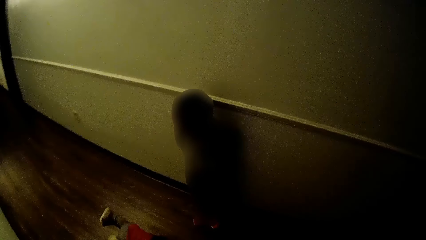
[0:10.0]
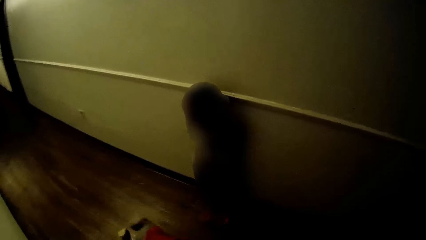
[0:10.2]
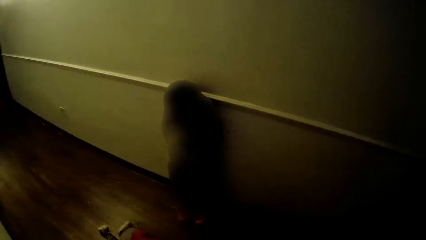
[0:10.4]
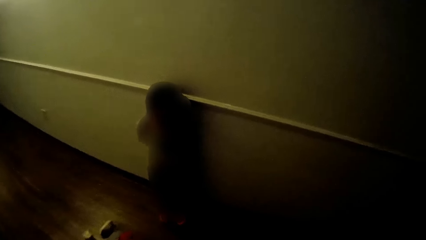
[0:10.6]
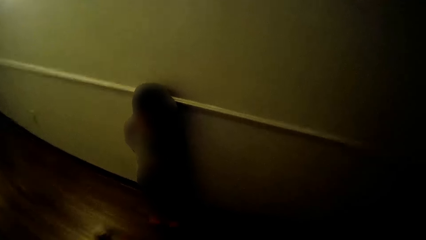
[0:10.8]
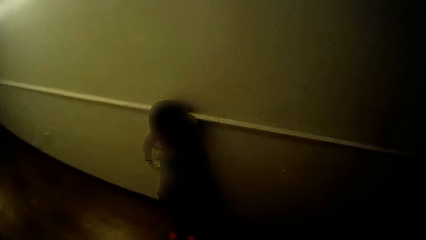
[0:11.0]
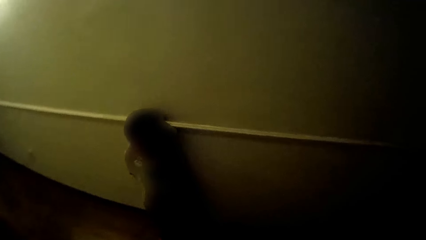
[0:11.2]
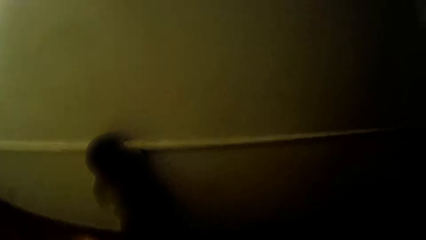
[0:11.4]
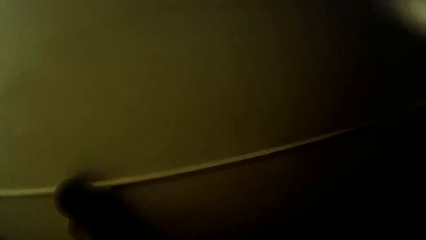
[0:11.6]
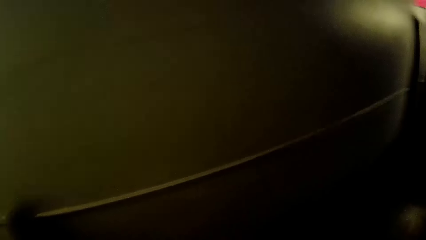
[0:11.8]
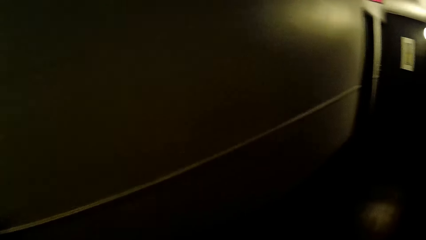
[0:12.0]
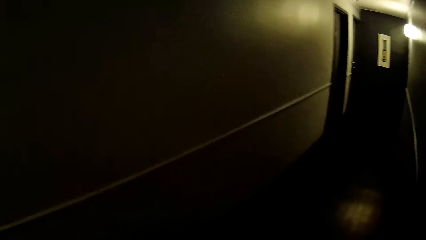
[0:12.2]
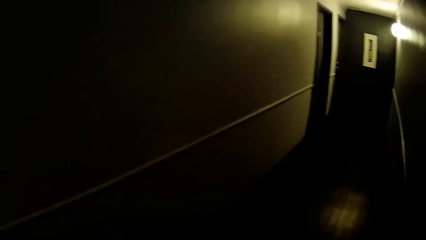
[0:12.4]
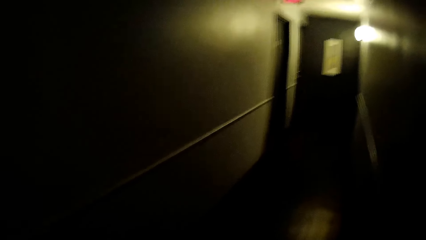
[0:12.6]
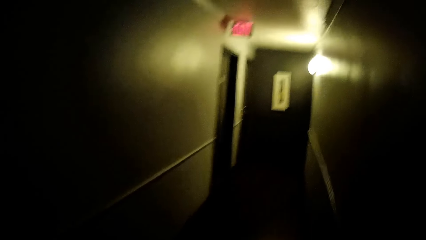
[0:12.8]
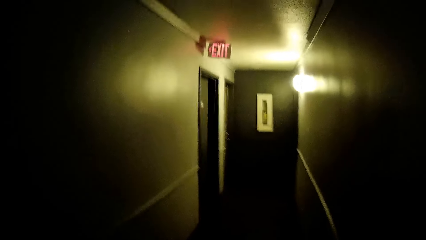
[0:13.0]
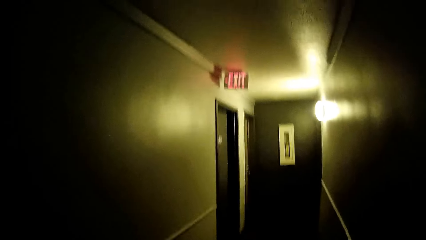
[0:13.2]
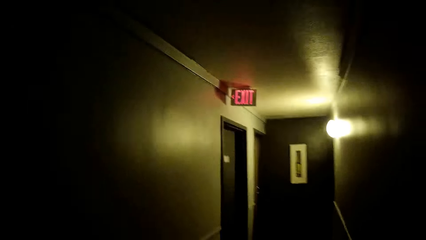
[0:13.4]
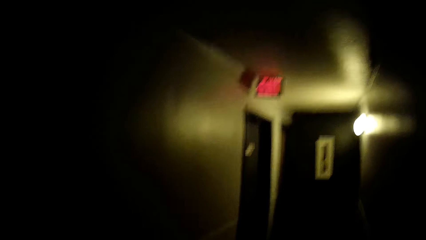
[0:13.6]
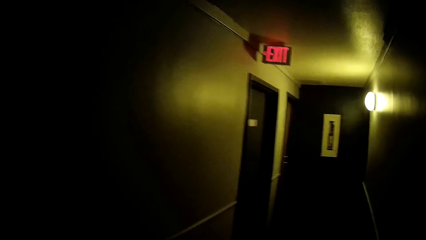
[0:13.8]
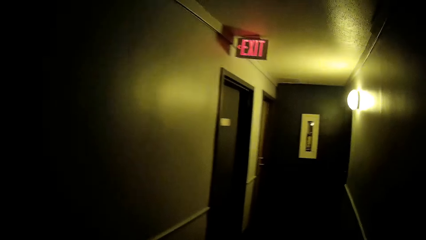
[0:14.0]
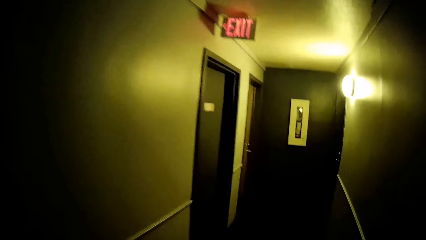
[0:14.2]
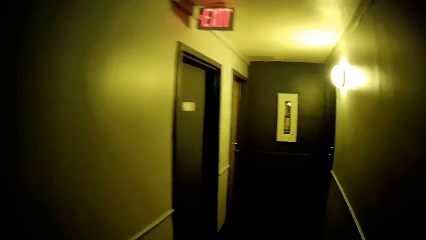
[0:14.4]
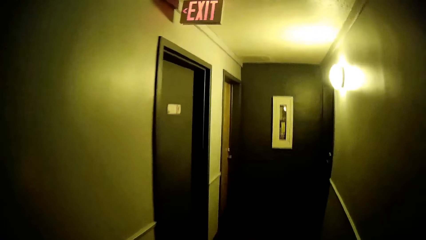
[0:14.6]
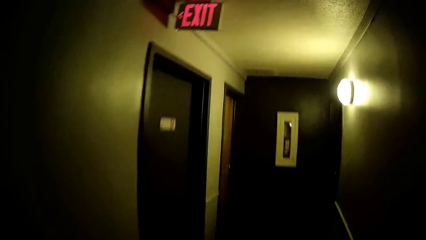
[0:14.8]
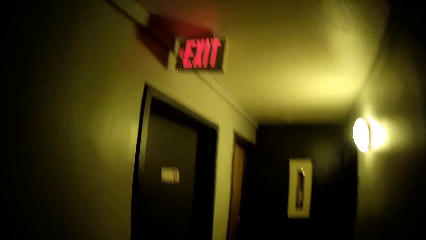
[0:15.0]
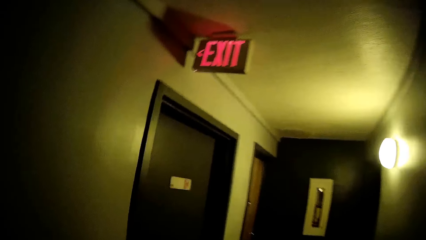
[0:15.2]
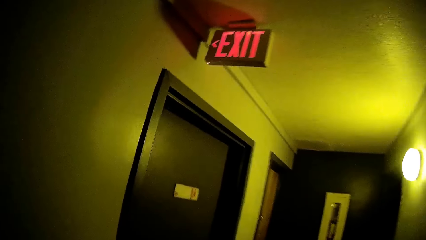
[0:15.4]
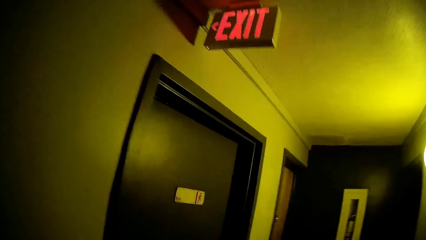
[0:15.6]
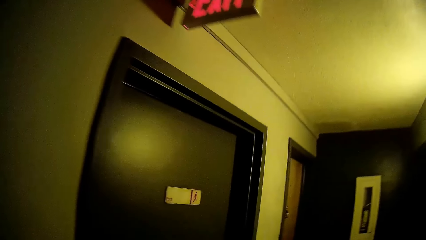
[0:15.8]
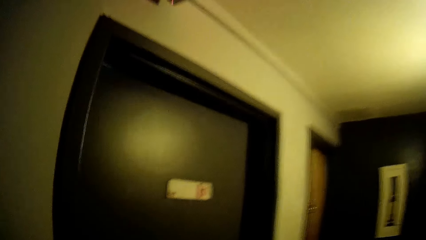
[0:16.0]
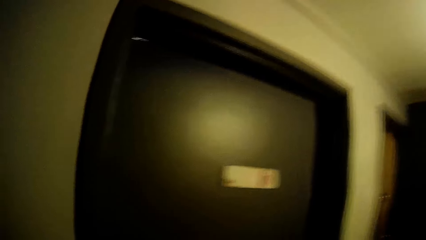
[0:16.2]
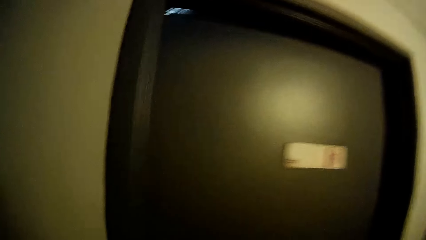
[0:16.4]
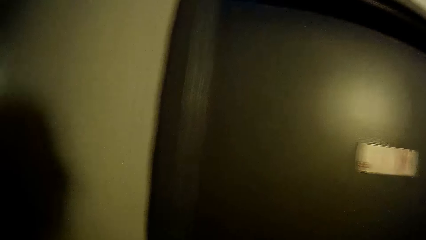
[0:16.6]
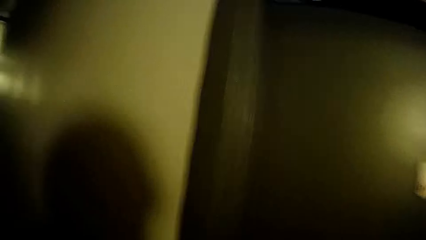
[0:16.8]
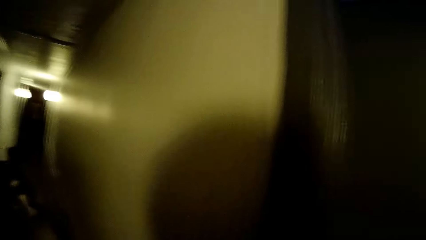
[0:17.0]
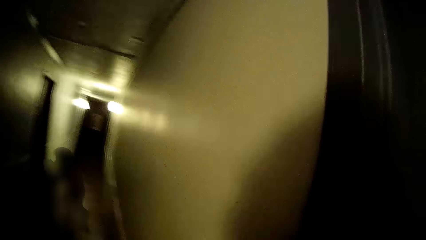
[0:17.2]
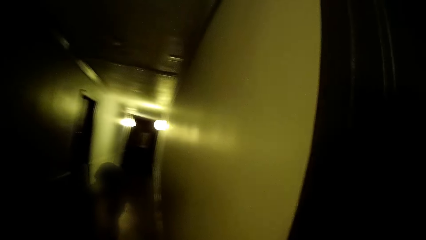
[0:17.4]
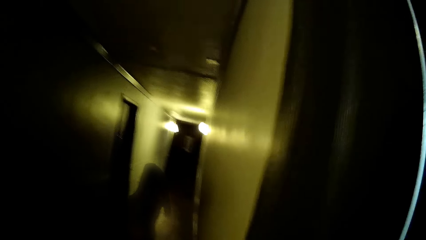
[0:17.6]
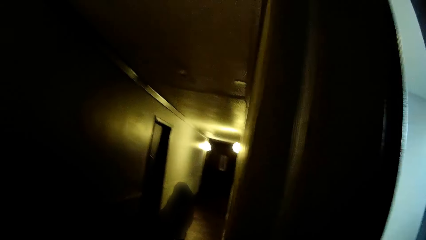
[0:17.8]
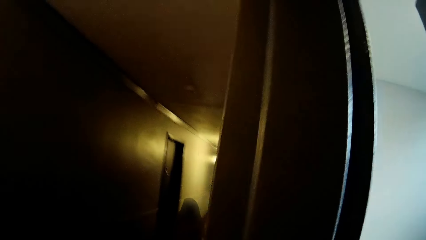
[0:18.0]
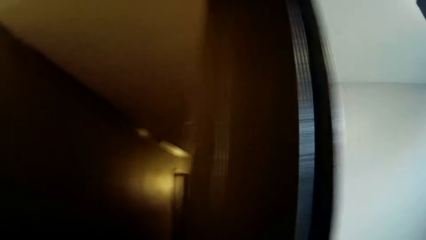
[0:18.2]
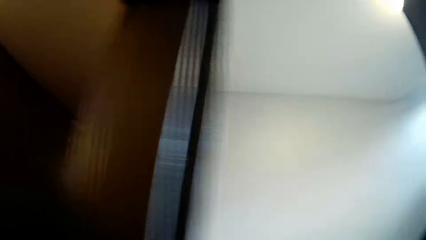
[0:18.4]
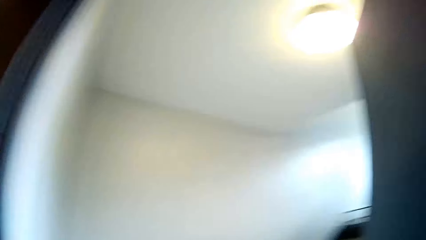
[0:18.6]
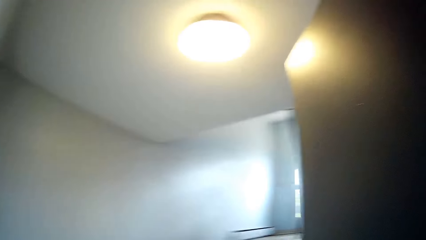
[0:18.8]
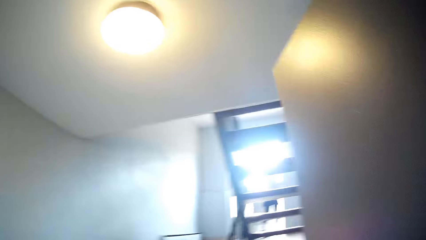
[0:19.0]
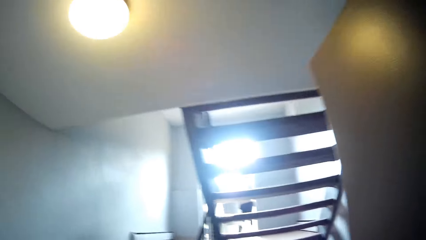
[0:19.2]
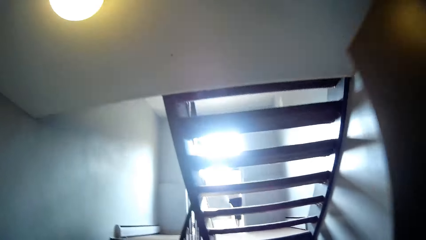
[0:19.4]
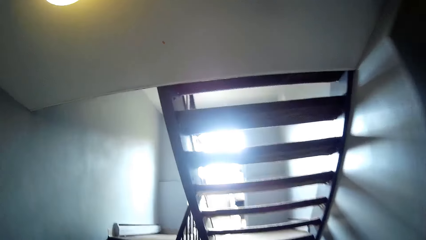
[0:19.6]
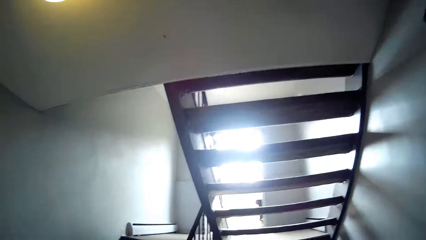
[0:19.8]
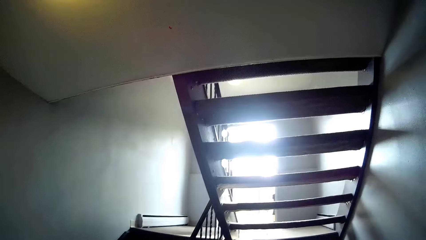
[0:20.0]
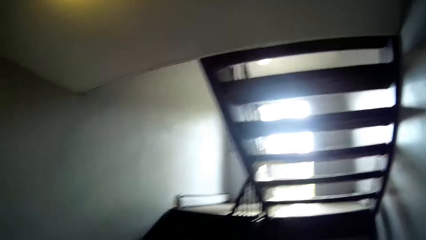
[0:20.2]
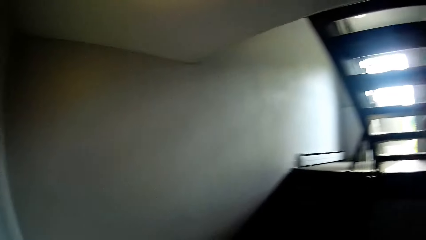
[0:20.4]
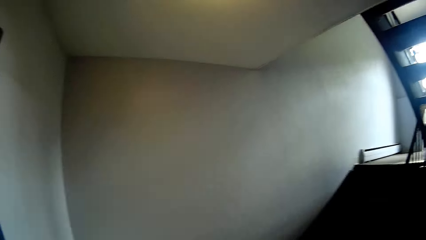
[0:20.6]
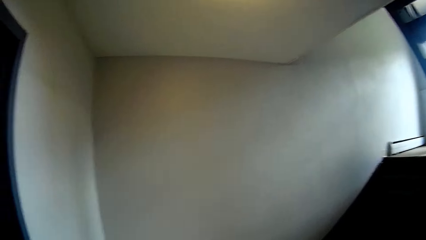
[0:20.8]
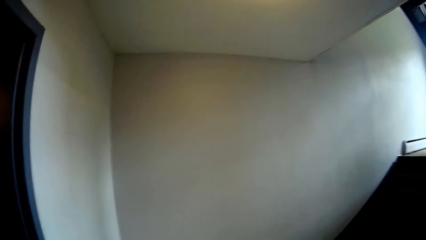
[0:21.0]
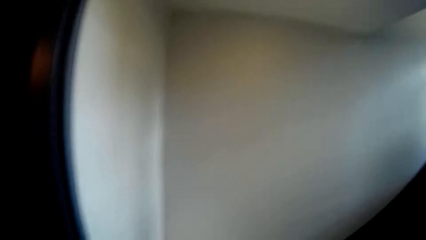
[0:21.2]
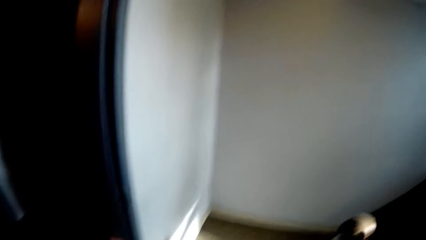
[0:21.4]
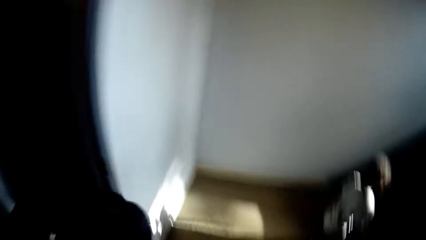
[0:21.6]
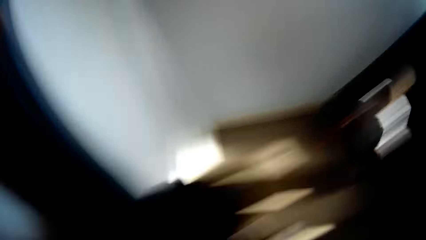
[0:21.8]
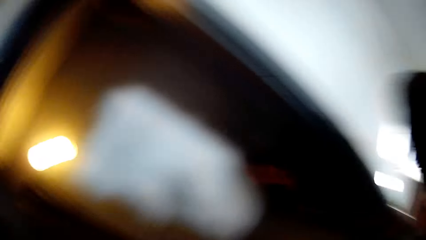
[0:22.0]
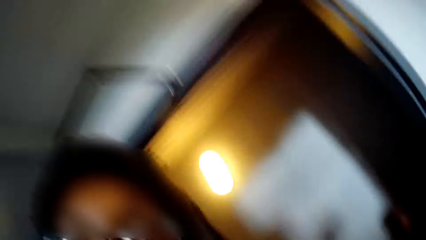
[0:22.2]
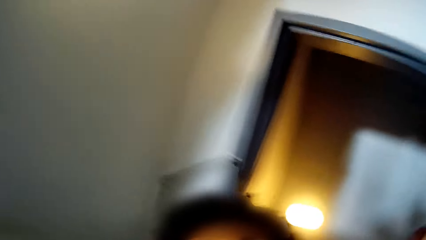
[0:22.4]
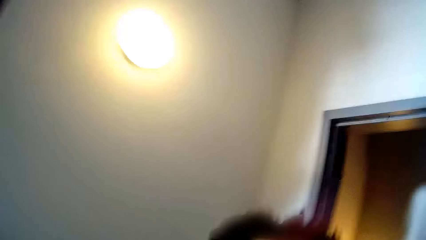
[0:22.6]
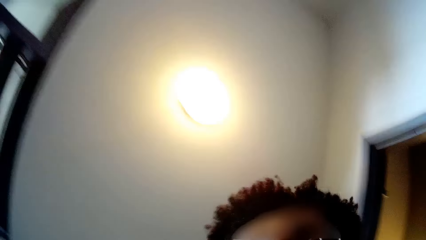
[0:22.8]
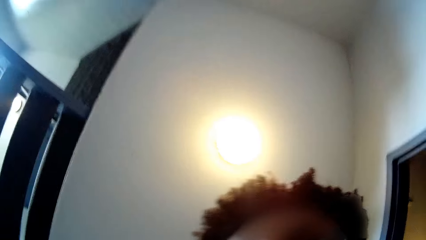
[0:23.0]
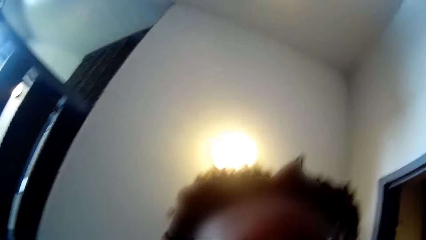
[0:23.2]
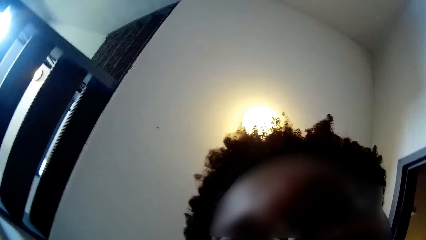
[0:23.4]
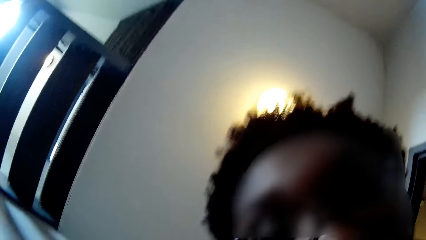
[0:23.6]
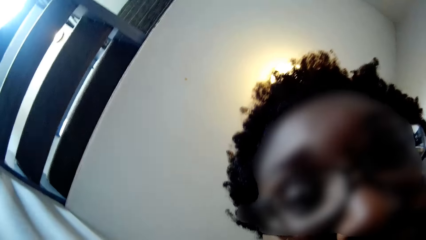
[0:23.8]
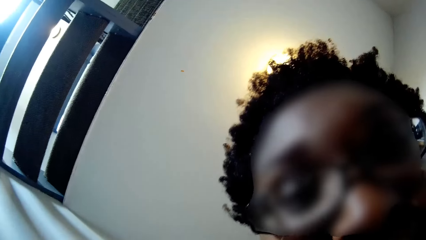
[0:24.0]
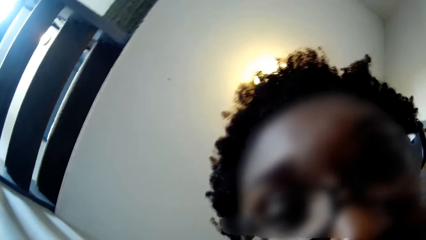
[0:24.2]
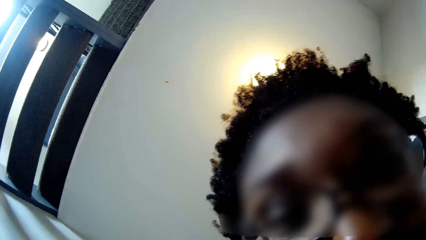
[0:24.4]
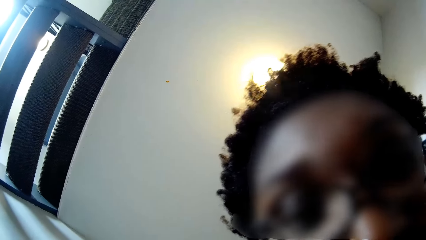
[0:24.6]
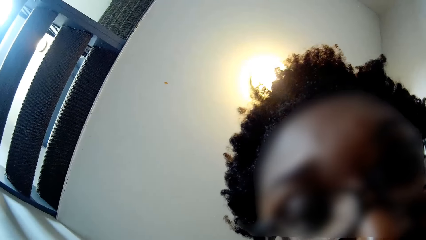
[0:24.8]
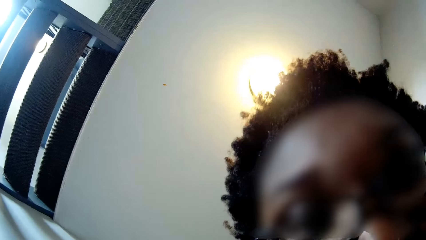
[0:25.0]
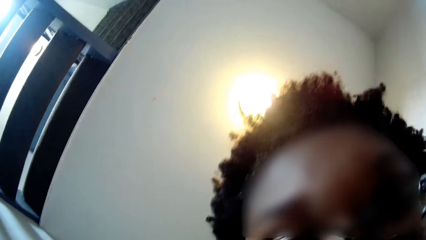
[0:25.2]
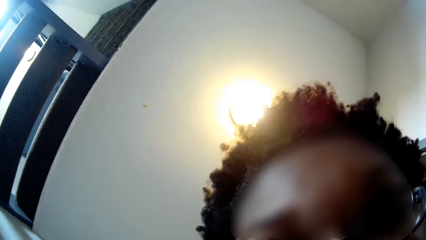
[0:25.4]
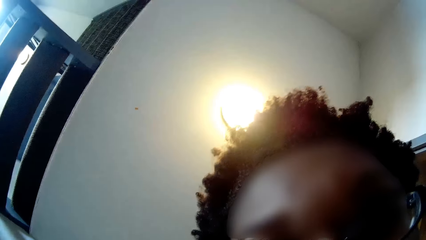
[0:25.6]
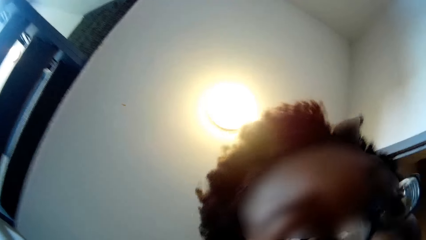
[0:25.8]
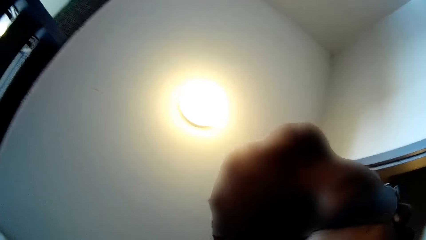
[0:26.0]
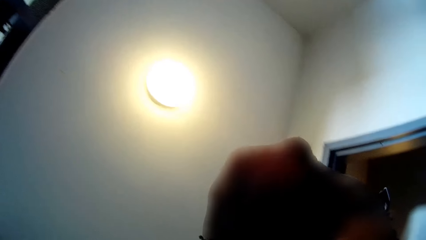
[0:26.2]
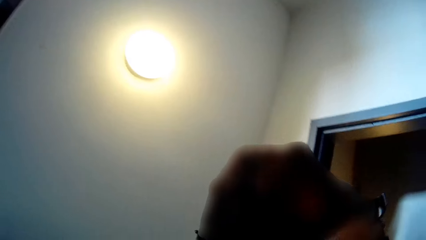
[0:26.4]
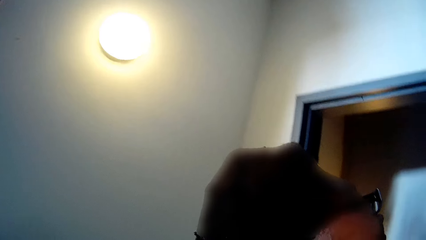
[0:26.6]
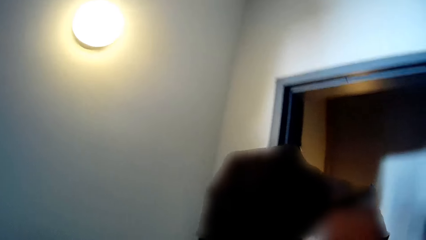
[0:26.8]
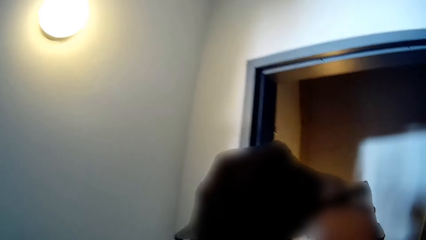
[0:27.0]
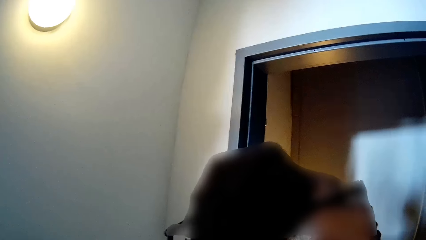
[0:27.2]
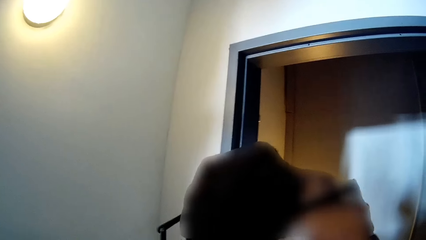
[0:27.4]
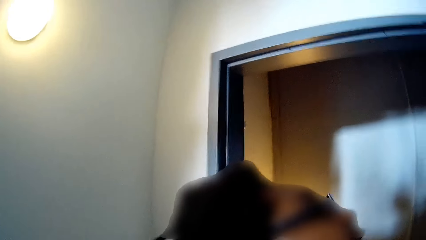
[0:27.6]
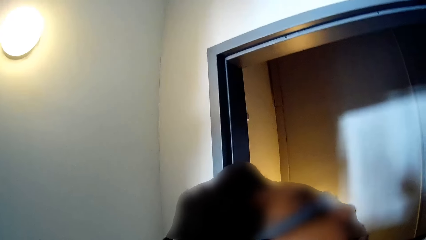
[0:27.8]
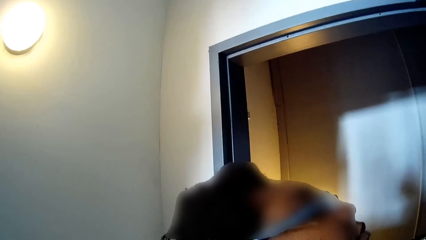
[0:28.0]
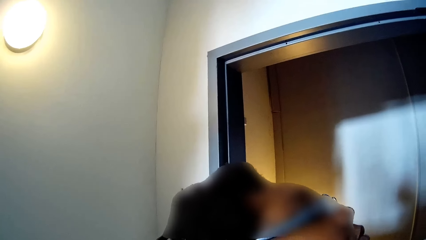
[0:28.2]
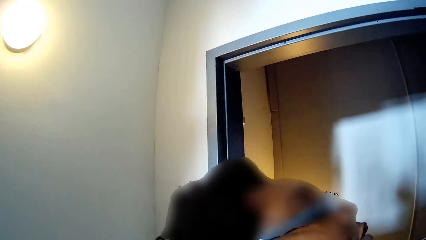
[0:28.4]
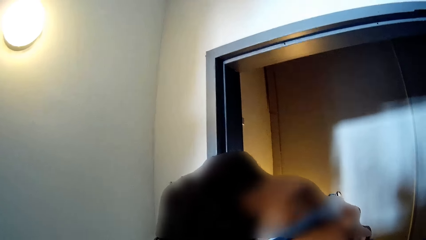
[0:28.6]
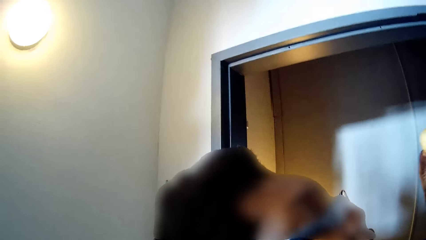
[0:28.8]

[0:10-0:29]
The camera wearer looks around. She walks along the corridor of an apartment. She looks around. She opens a door in the apartment. She looks around. A girl and a boy run through the door. The camera wearer turns the camera to her face. She looks at the door.
